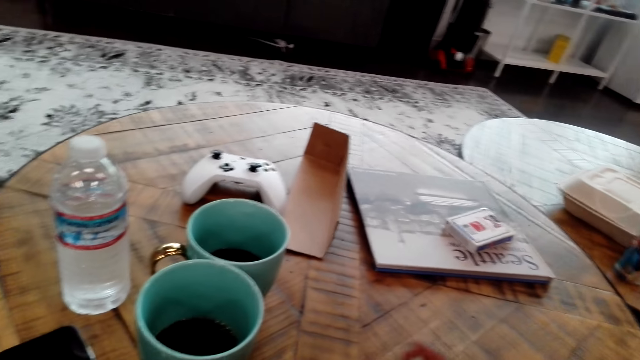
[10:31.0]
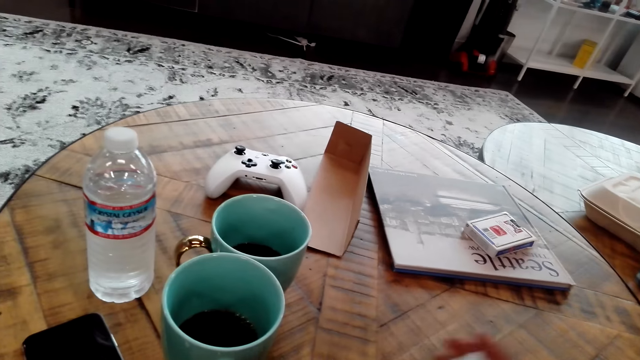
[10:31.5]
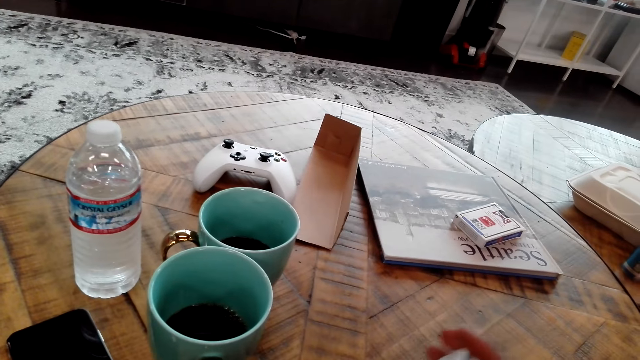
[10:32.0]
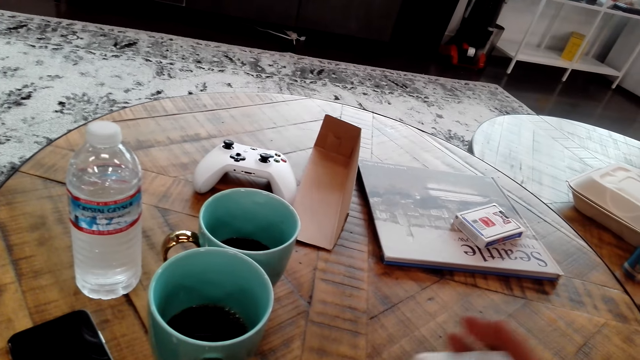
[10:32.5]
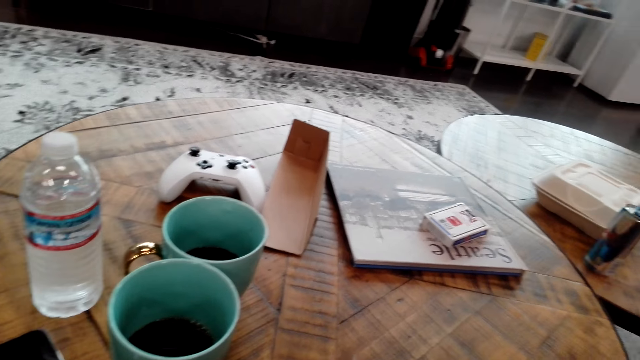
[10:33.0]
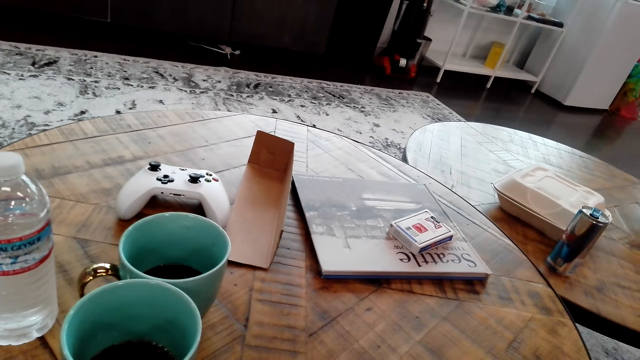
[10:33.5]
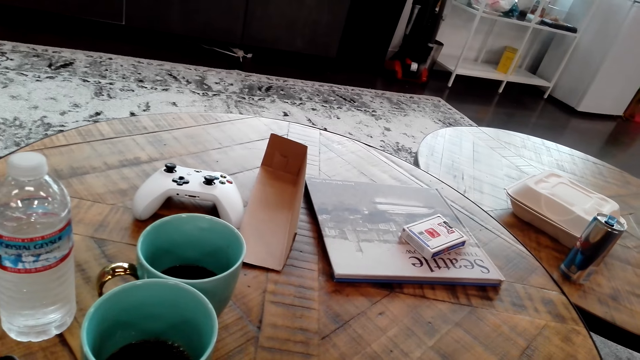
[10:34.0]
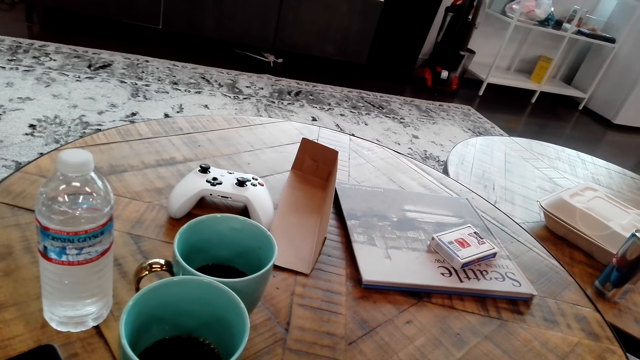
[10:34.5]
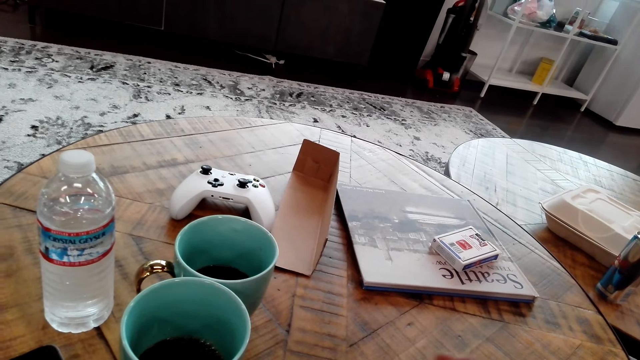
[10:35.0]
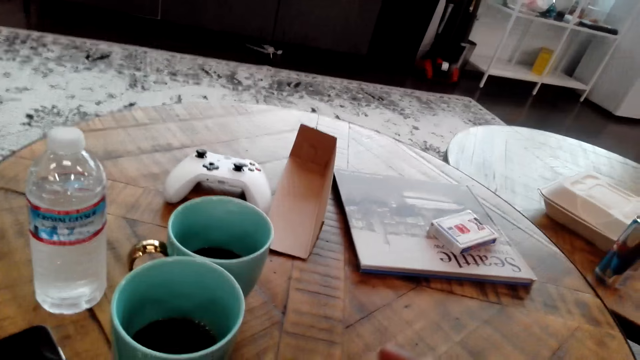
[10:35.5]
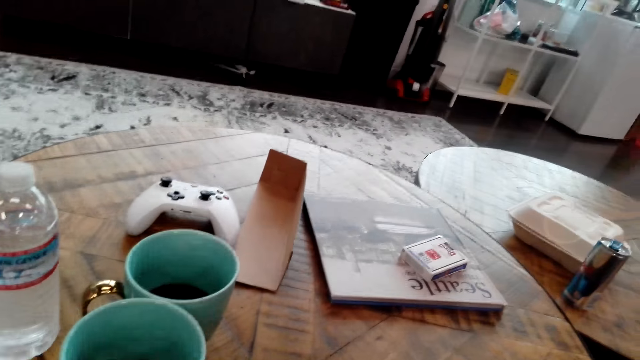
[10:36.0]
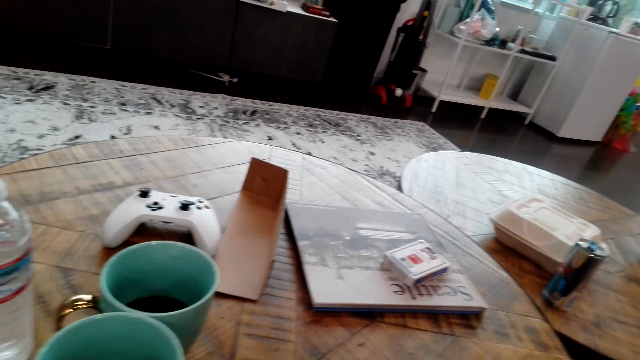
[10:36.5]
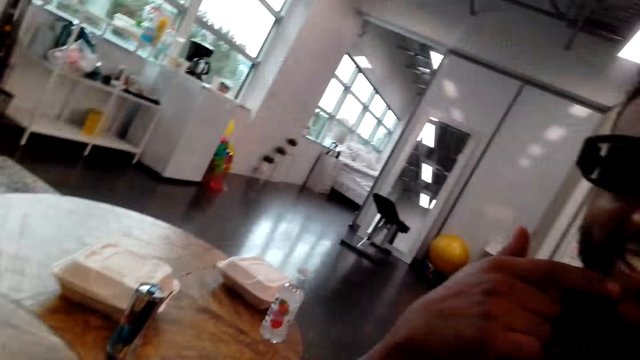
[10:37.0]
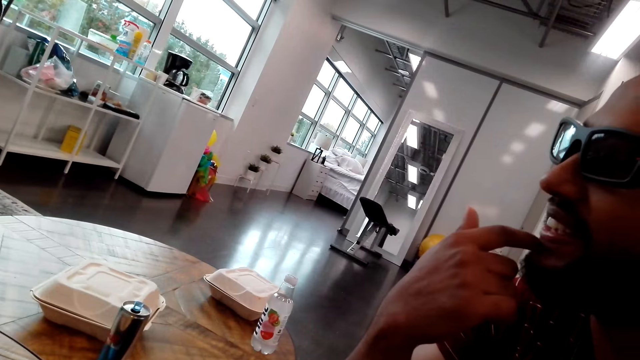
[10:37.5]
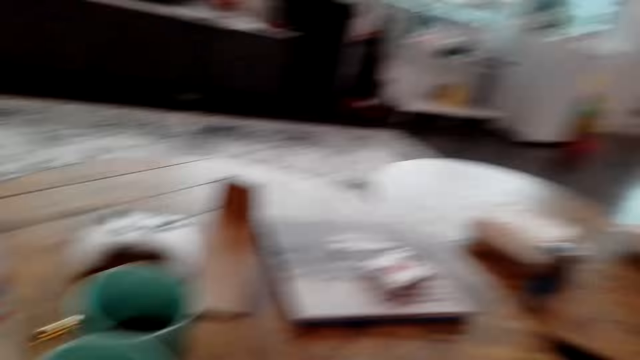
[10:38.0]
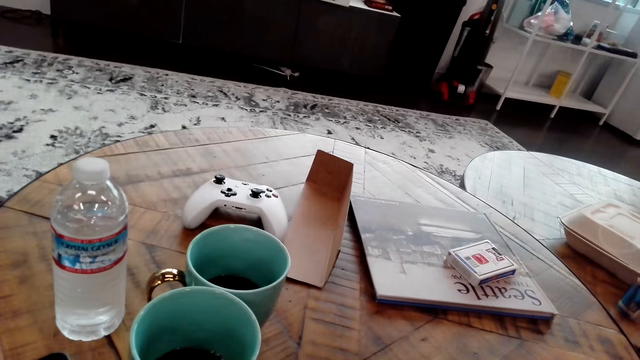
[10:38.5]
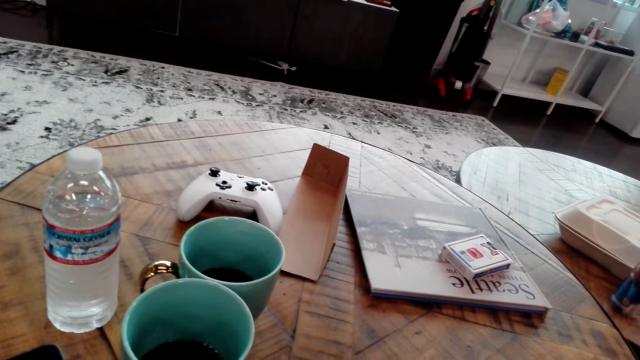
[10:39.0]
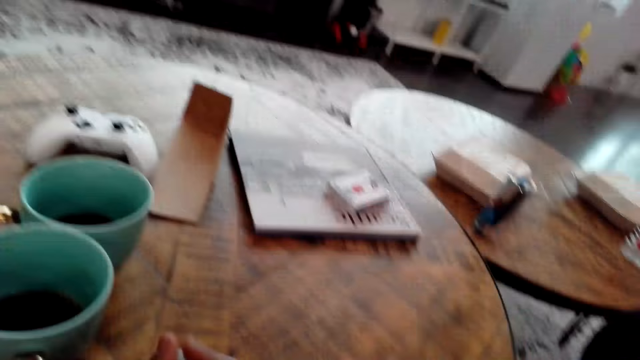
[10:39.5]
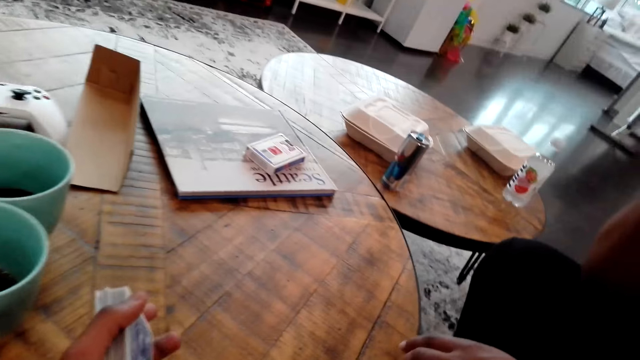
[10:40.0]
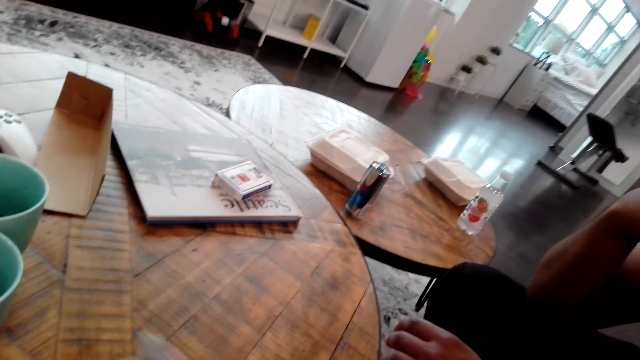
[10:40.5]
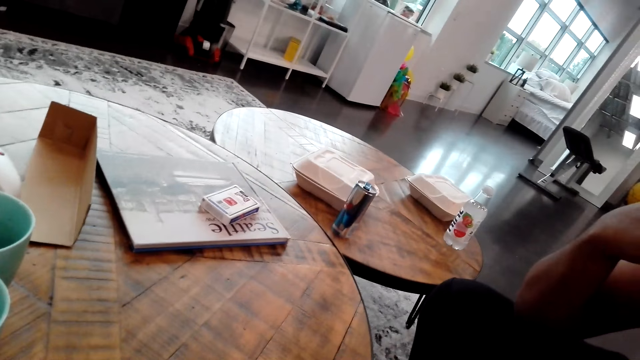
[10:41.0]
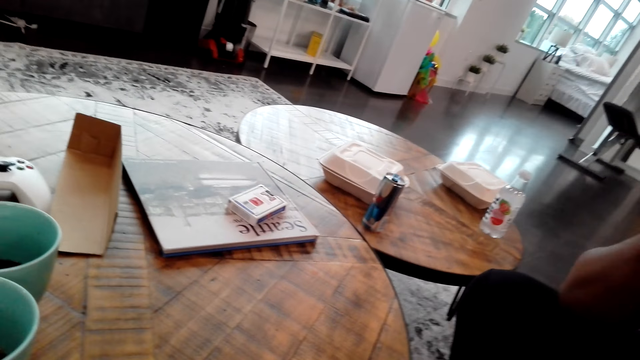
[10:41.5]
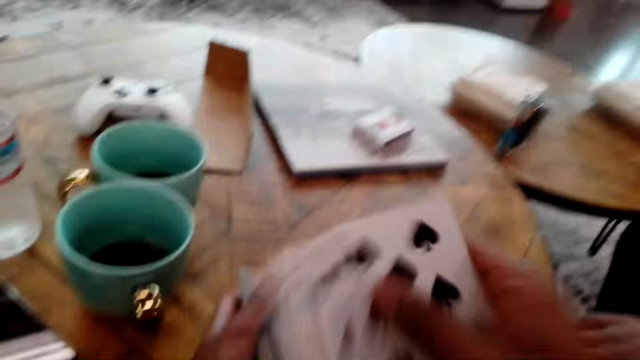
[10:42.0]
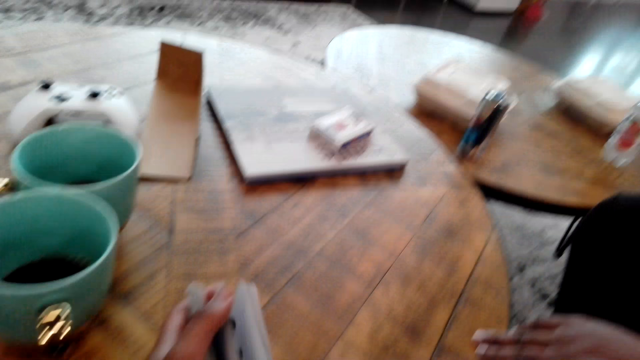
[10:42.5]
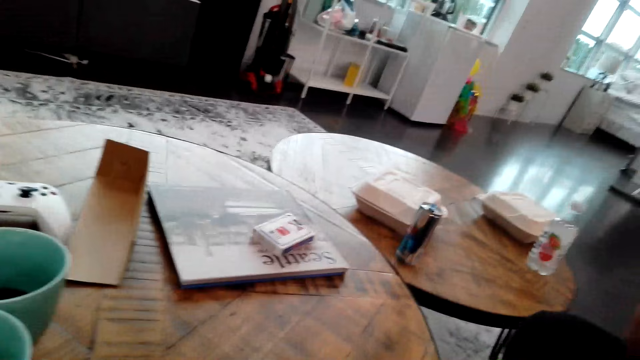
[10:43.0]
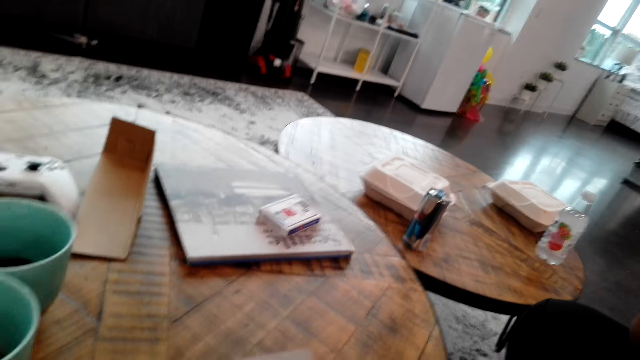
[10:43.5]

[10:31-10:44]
The camera wearer touches the cards.

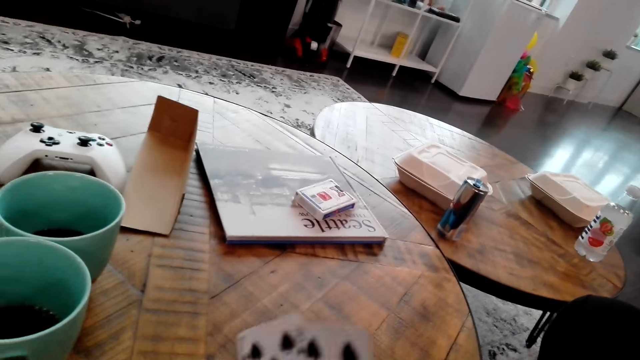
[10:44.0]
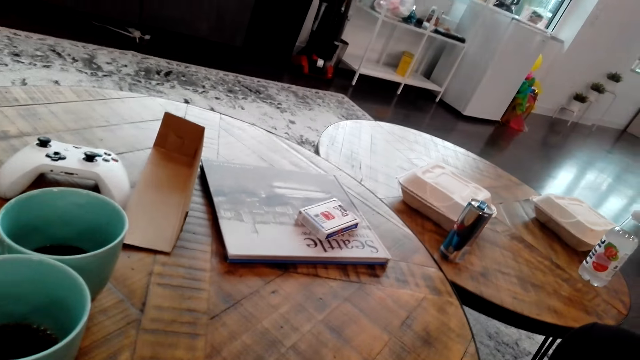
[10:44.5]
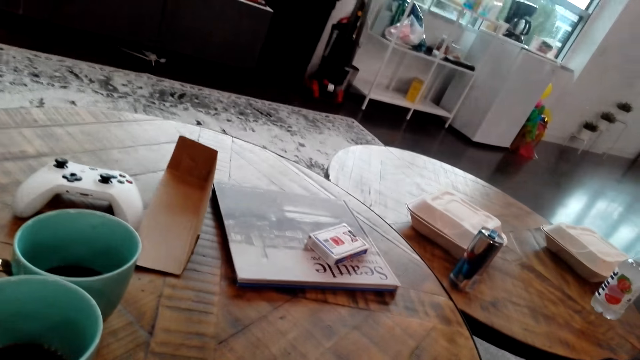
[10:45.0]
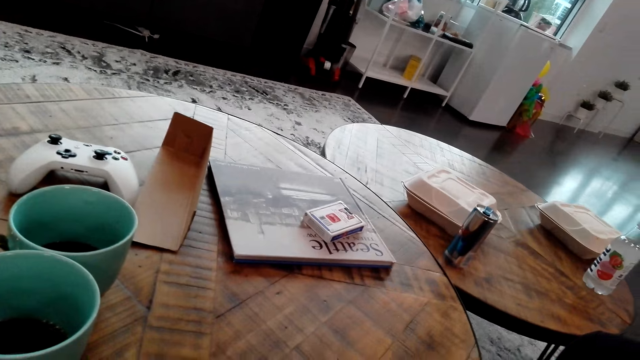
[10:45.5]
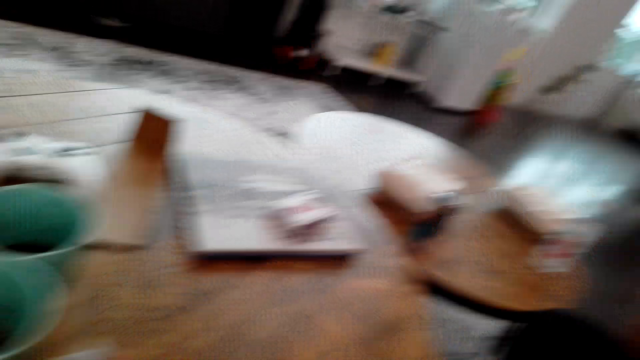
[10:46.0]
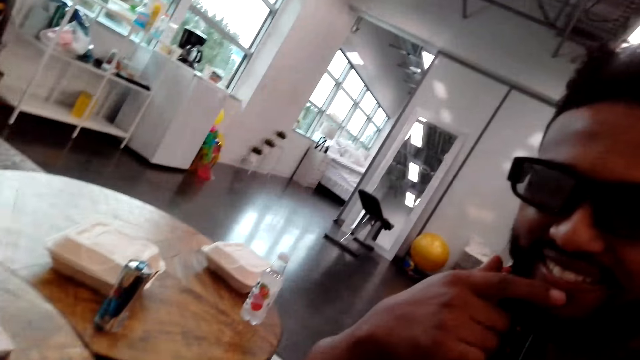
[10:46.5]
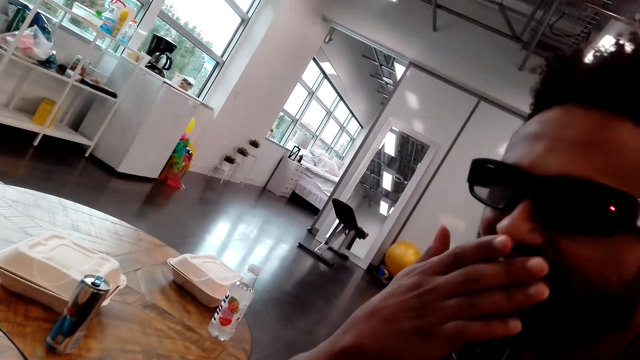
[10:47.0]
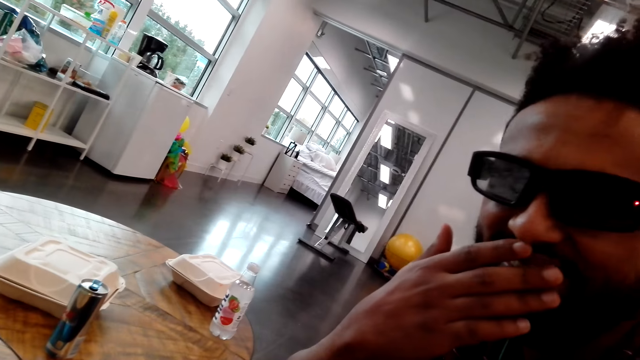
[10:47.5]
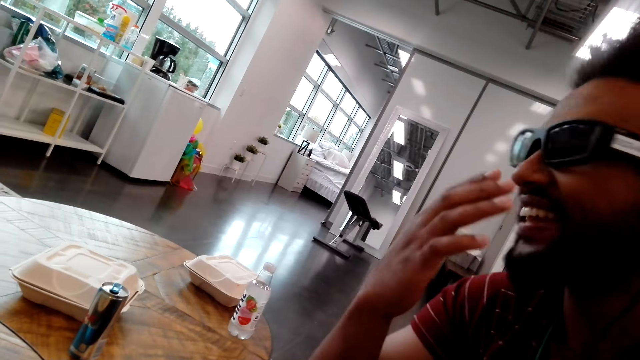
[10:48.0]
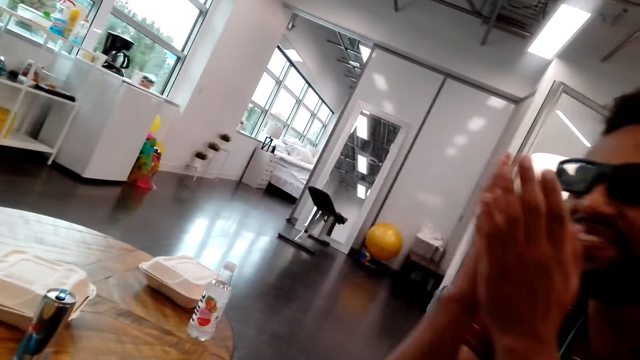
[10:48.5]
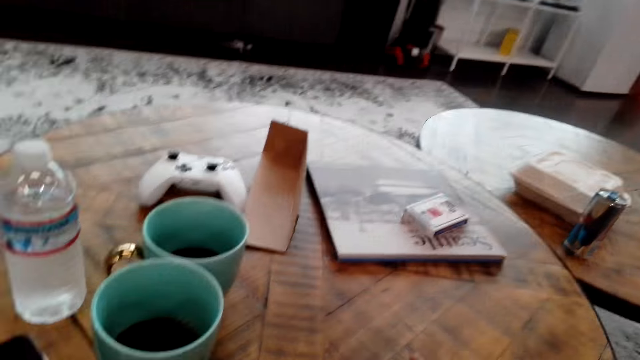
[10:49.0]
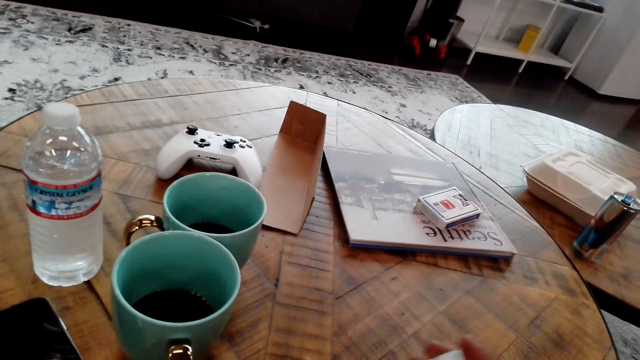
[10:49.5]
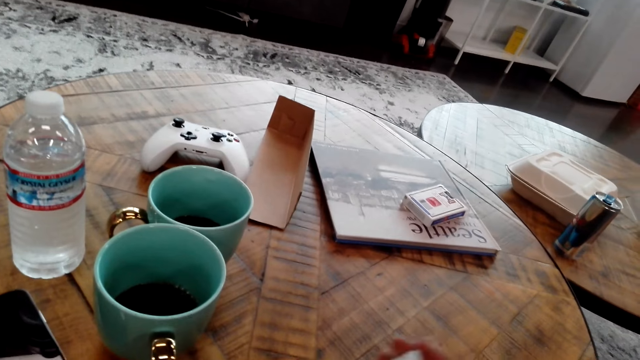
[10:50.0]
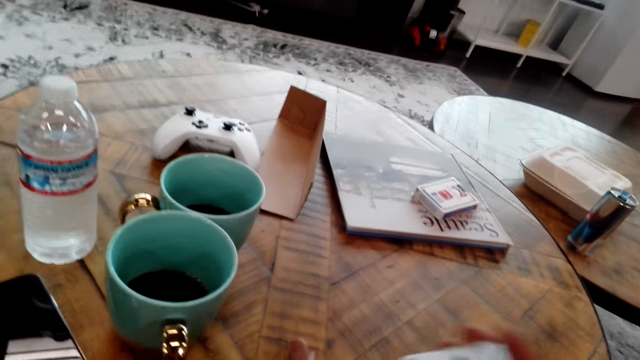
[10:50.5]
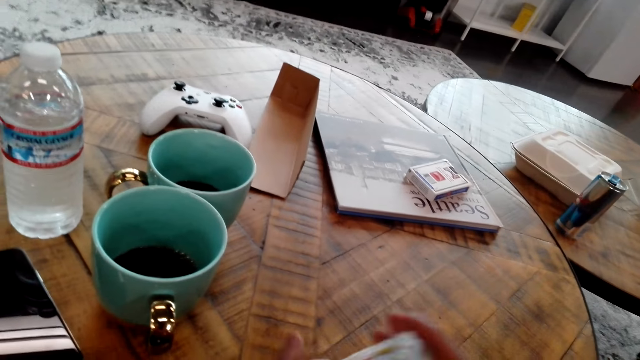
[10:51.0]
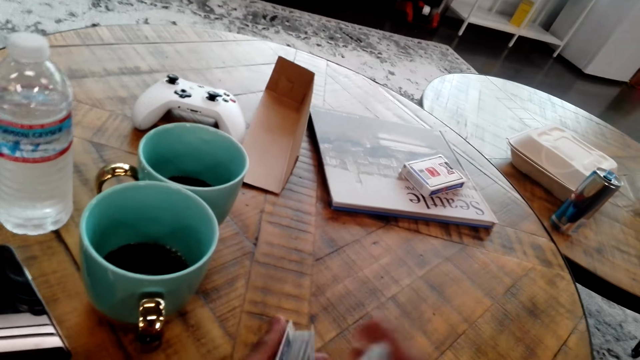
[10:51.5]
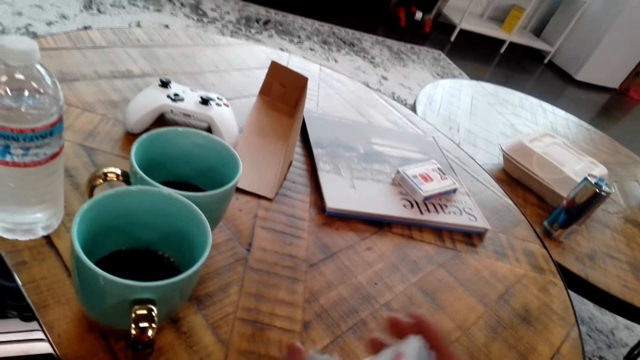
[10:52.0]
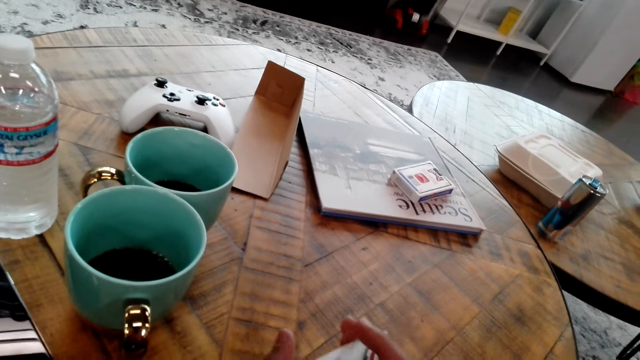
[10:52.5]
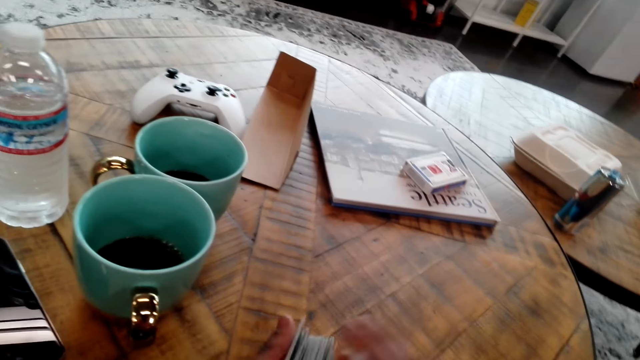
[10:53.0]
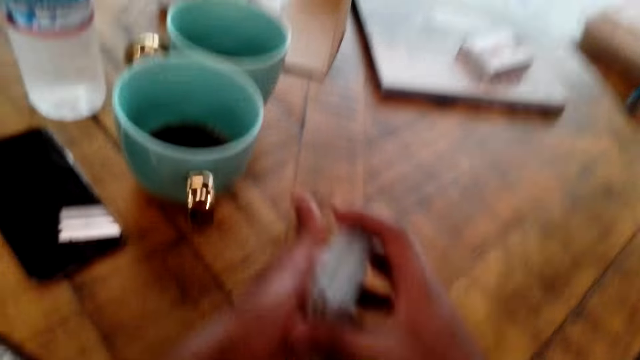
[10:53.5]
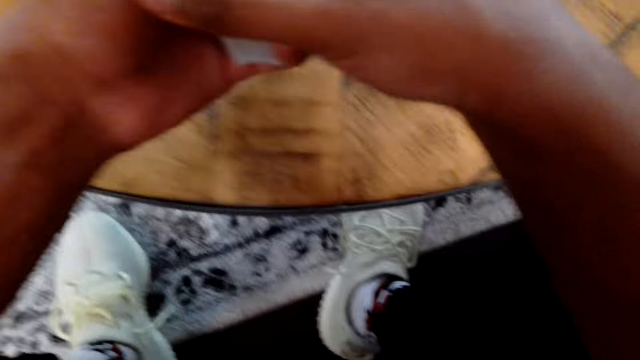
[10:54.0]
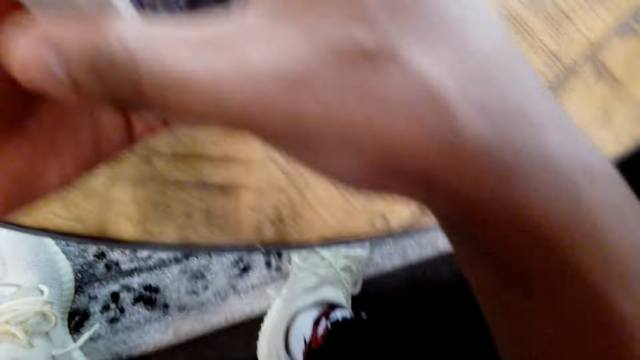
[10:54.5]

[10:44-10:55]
A man wipes his face. The camera wearer looks at the man.
